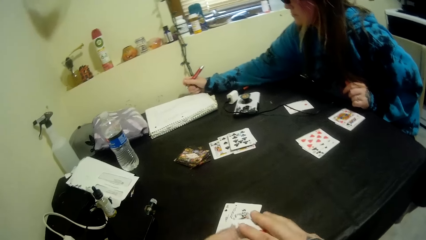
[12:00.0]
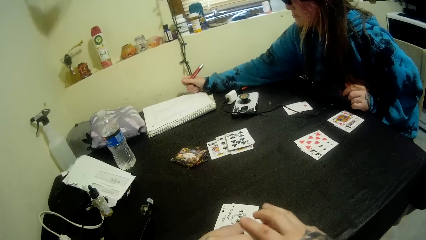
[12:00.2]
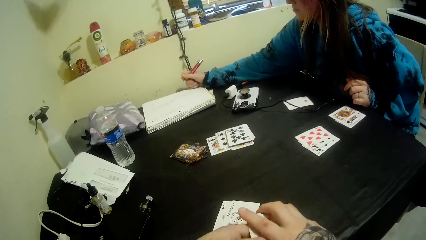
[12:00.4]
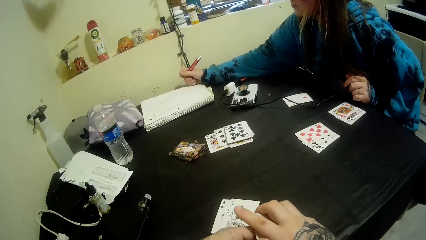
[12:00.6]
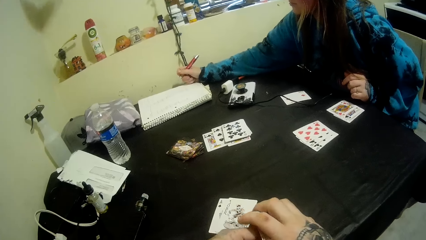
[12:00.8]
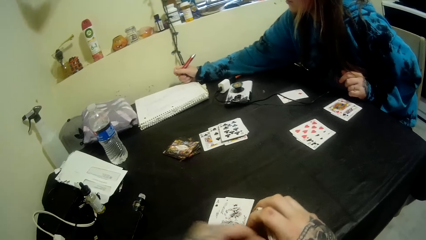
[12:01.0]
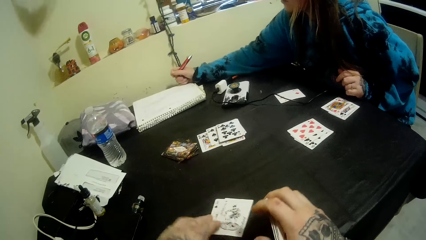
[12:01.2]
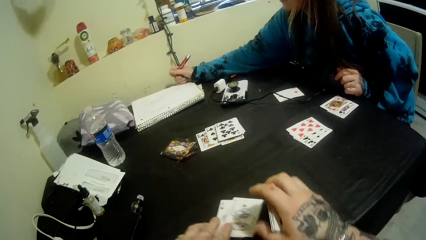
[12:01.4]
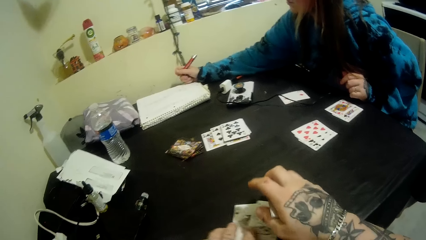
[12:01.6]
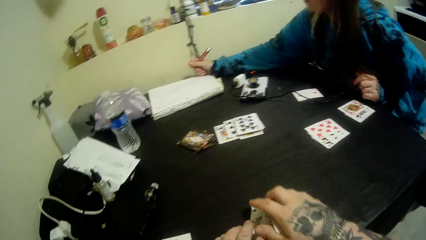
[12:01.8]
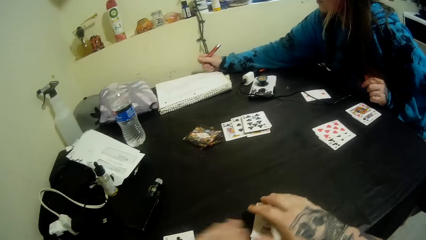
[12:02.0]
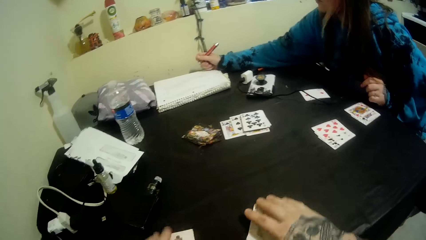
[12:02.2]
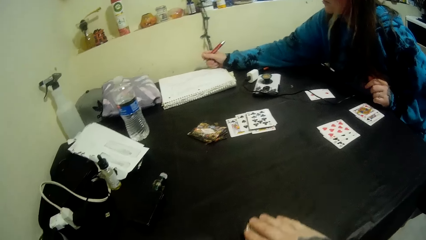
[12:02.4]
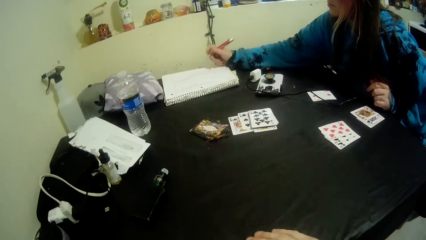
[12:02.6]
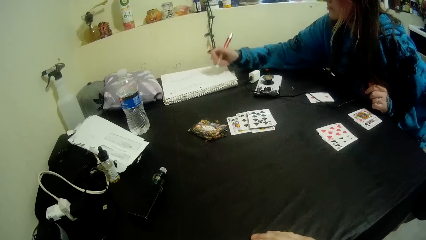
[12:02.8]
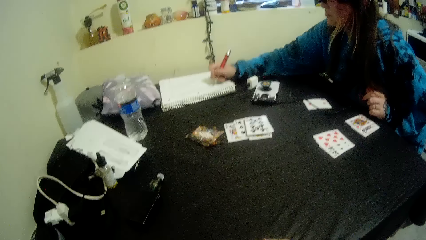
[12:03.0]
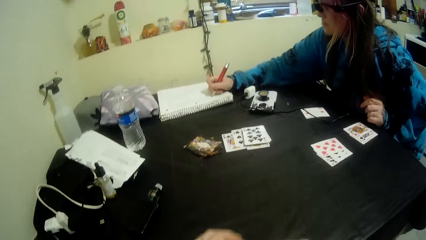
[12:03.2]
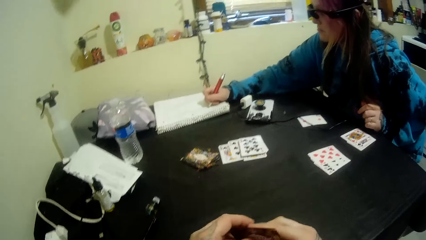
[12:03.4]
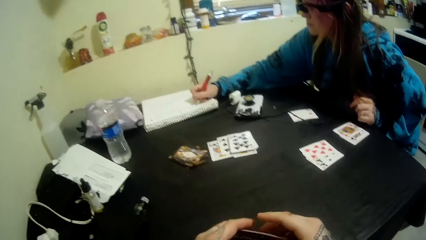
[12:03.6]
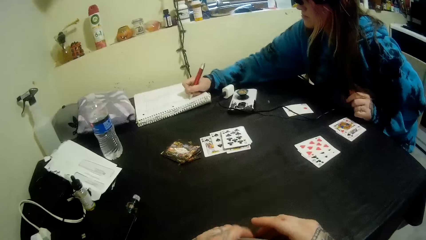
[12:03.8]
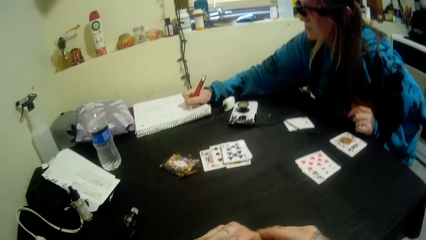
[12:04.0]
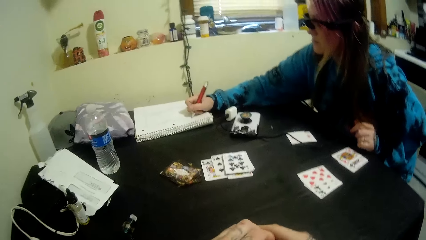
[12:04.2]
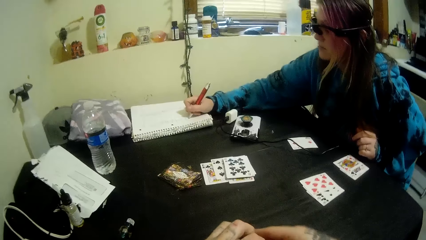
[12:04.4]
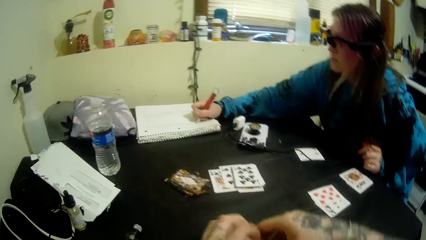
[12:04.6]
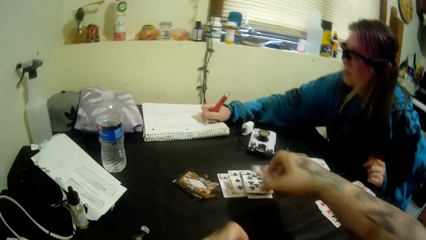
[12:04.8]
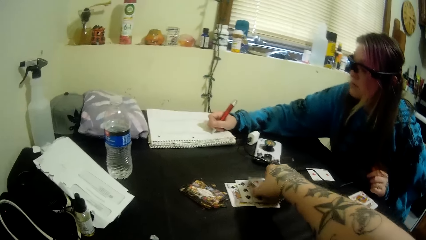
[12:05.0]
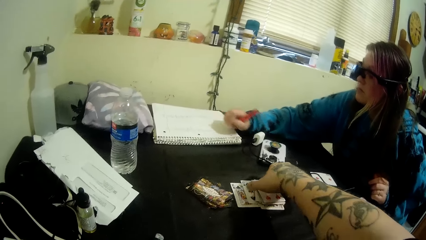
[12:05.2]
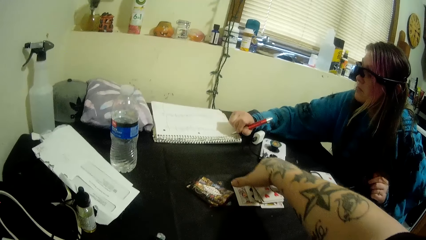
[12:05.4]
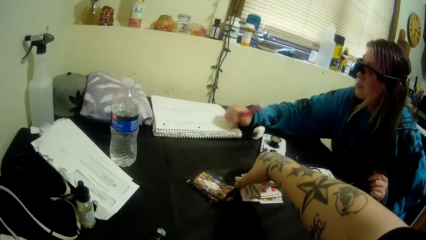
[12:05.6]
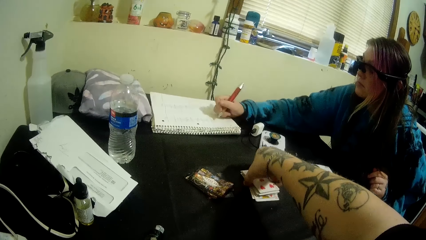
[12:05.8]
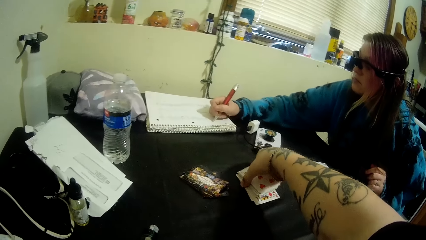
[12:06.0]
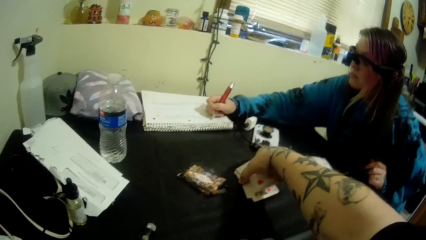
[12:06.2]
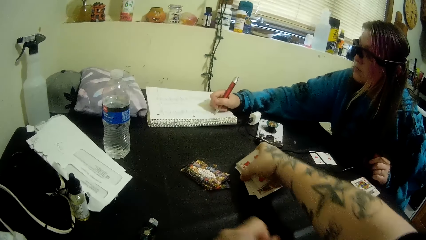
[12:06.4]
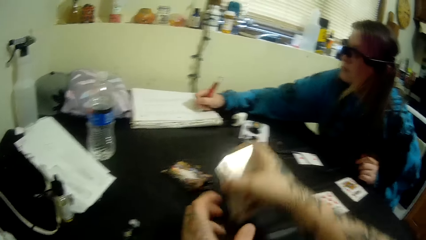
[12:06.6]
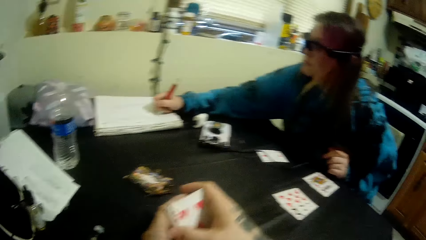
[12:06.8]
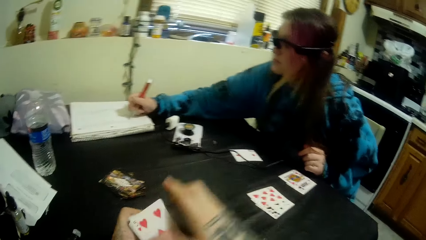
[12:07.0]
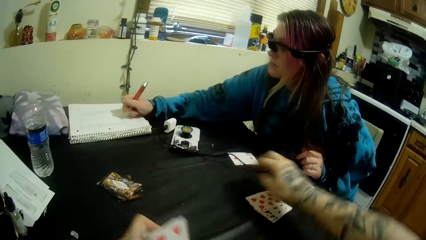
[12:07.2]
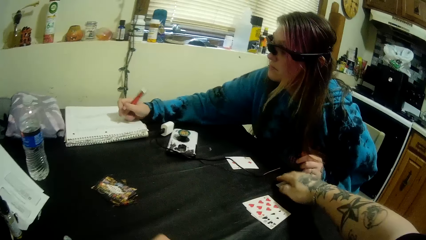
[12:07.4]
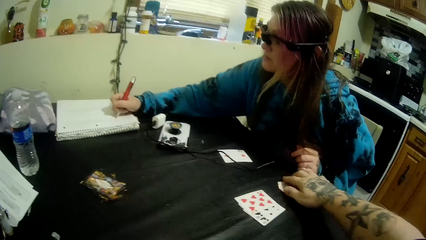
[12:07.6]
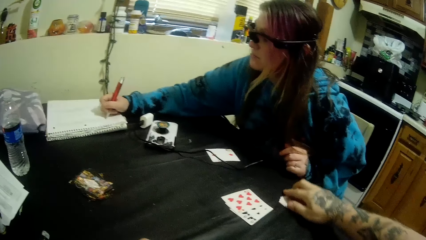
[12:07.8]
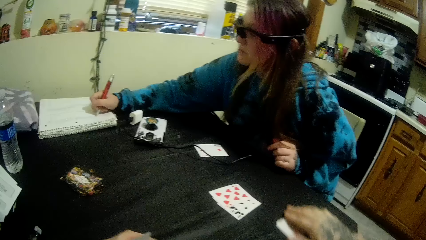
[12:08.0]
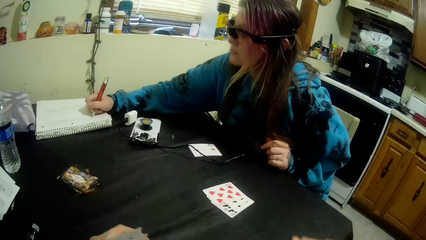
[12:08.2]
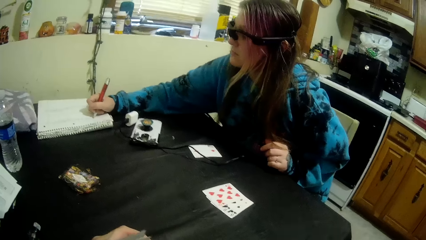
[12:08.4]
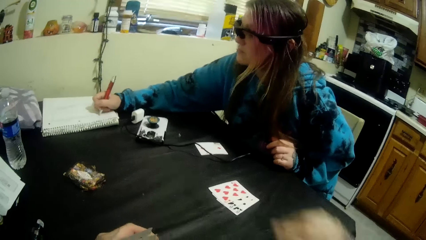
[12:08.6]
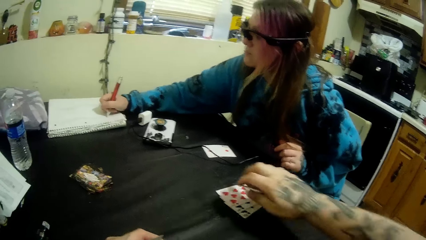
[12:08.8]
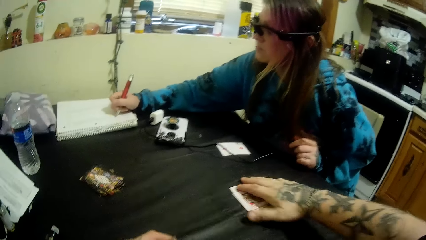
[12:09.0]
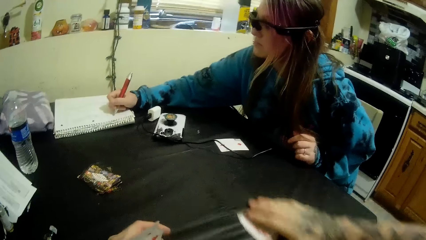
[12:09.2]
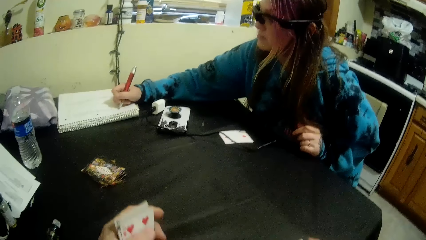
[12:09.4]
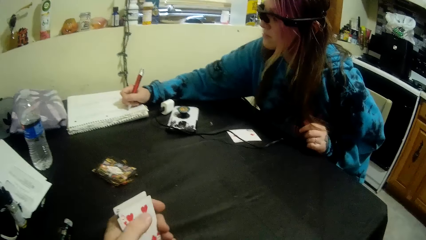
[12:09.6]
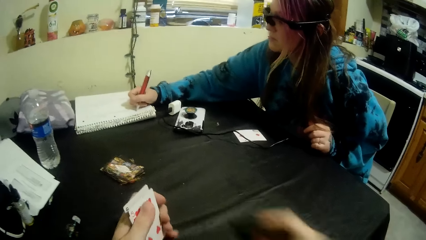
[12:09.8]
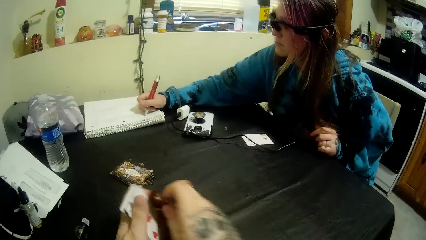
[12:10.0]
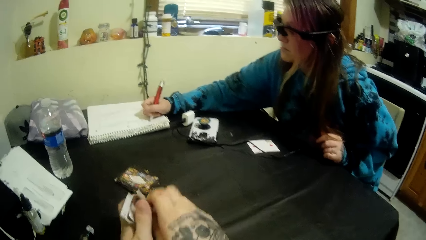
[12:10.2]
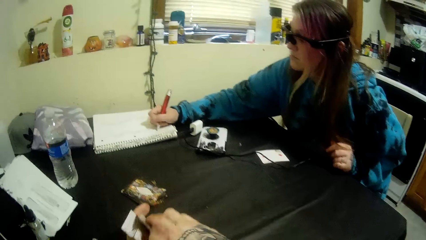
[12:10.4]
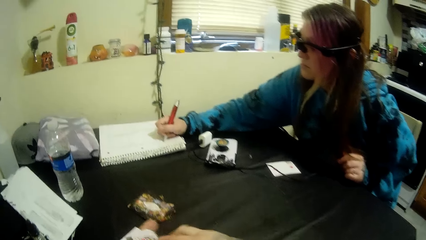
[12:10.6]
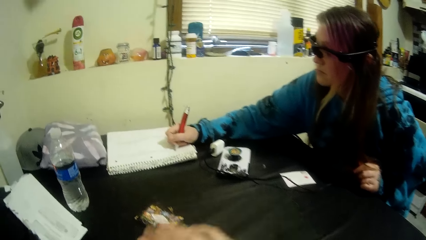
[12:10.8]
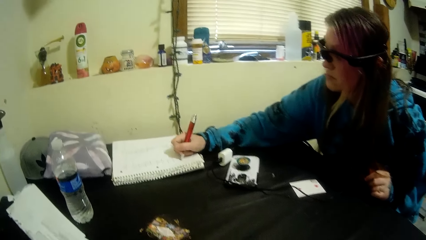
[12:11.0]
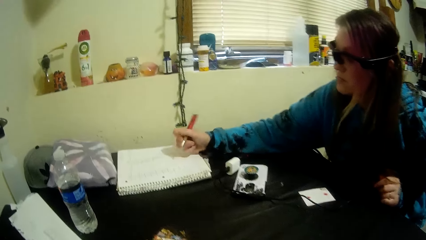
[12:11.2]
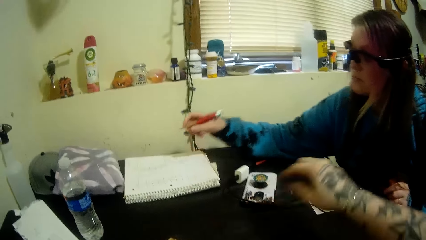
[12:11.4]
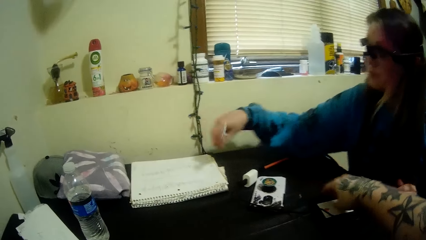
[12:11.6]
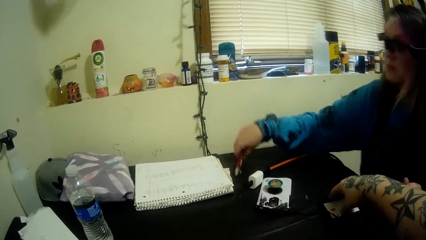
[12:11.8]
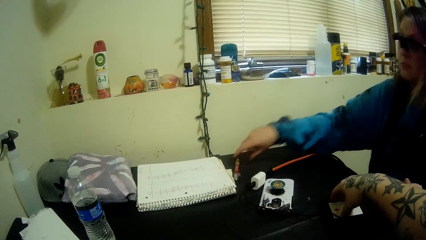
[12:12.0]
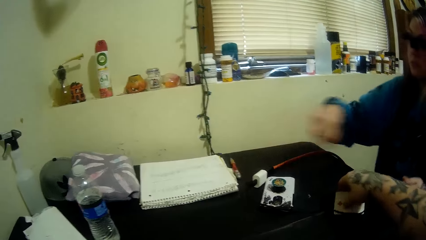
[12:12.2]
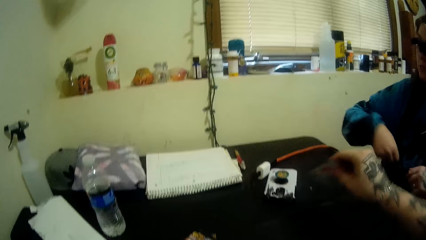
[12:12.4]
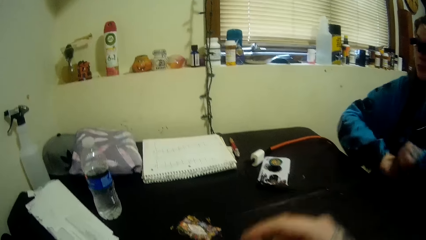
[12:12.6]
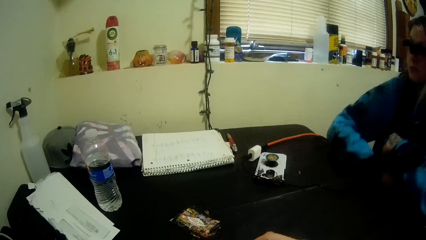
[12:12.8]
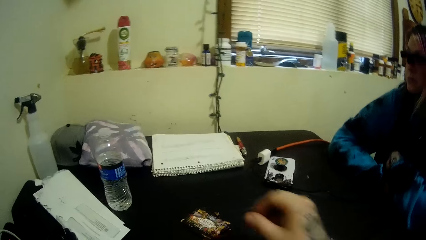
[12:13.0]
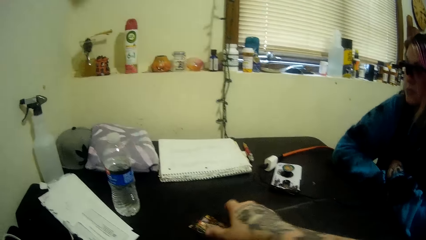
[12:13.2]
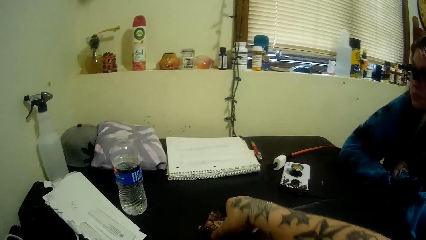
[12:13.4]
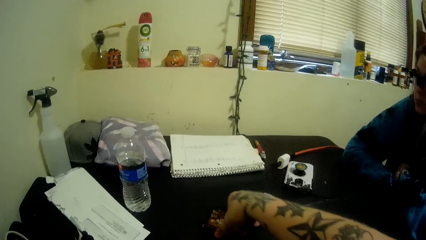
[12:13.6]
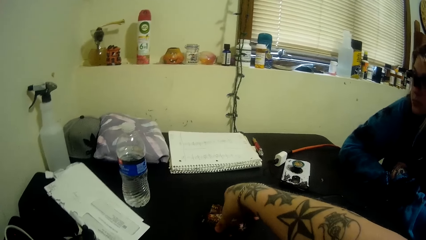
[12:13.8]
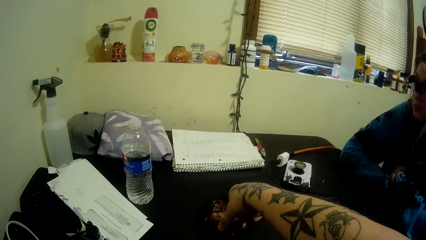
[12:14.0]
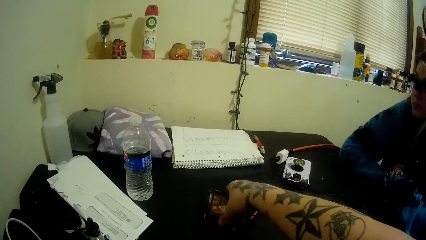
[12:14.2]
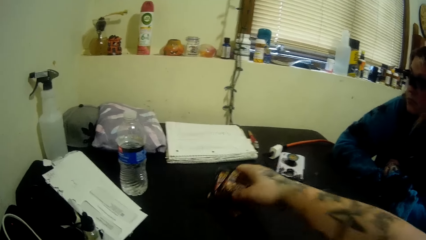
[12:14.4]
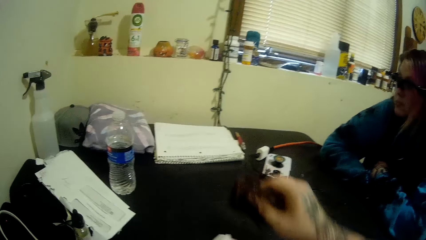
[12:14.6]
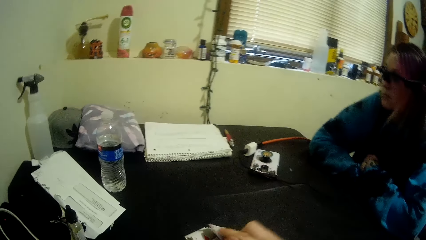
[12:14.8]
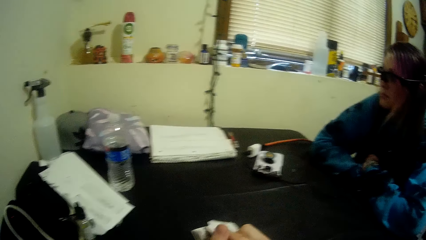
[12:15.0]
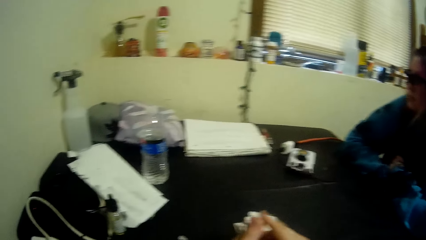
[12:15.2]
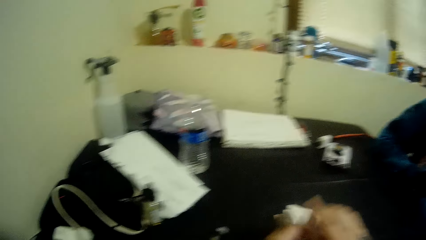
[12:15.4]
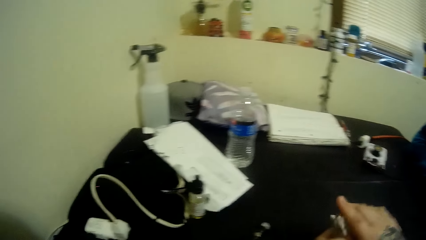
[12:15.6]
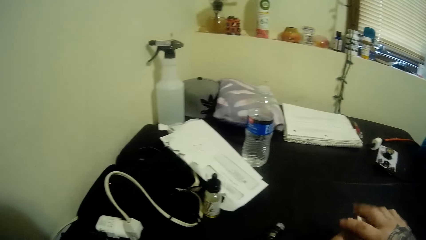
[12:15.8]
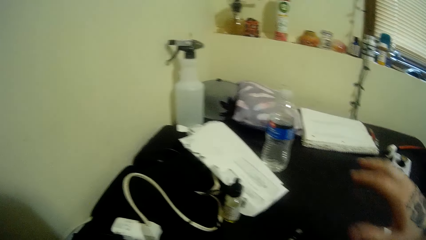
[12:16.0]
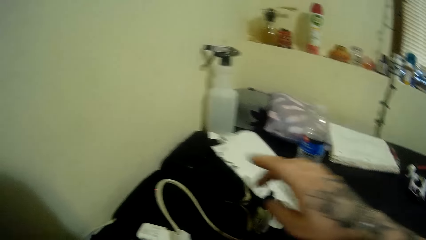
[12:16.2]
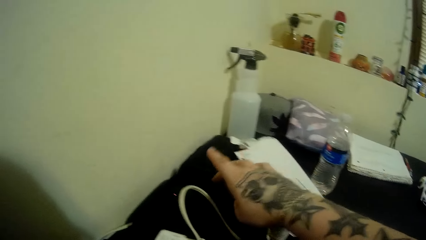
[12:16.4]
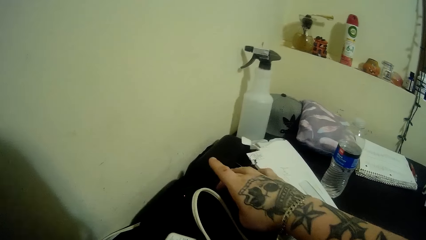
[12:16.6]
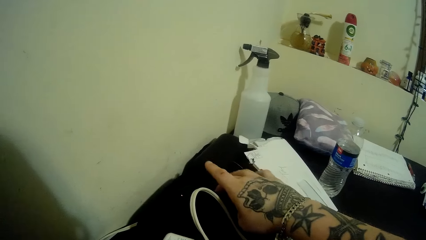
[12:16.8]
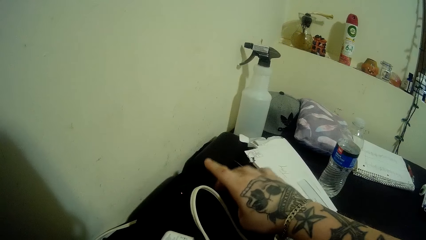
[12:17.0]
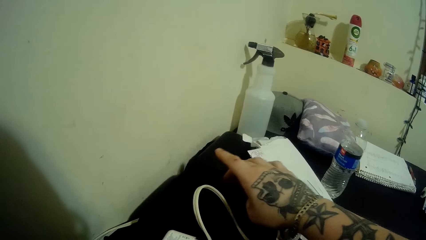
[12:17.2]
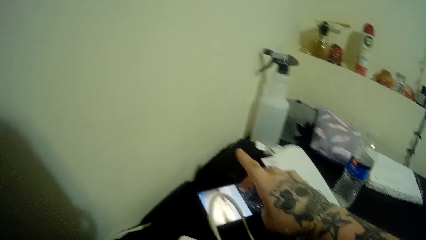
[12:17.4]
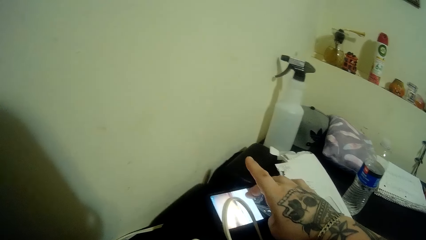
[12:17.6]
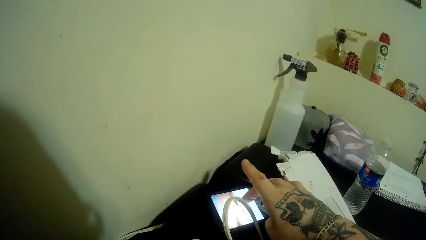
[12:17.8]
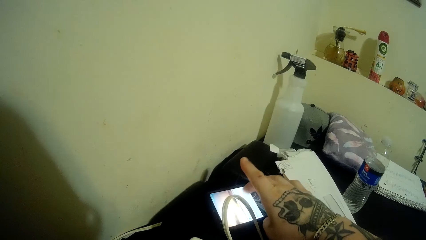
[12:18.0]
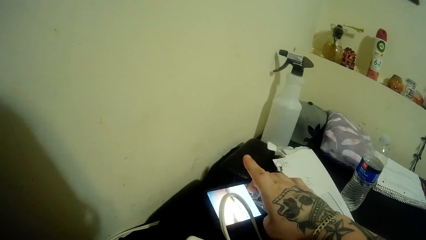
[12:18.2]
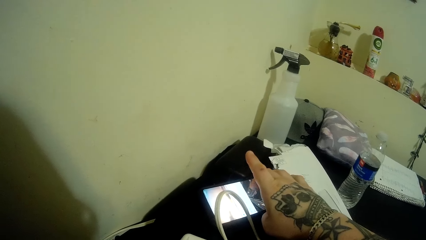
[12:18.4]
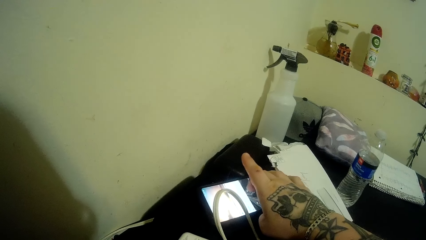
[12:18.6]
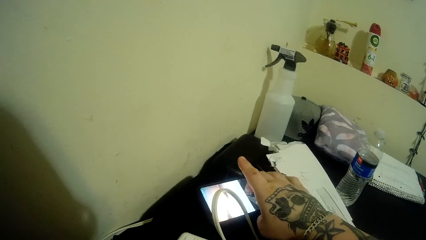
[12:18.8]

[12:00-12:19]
A person puts a pen down. The camera wearer puts cards. He looks at a phone. He operates the phone with his right hand.
